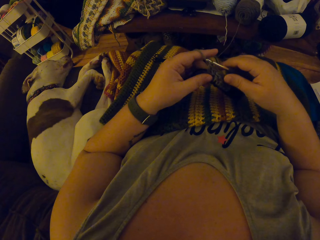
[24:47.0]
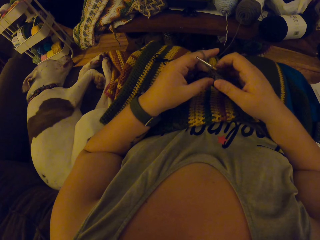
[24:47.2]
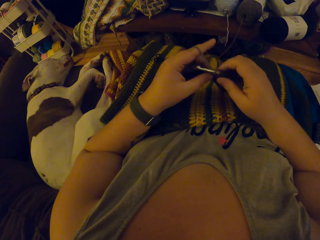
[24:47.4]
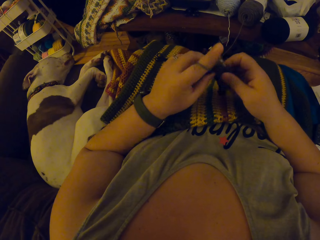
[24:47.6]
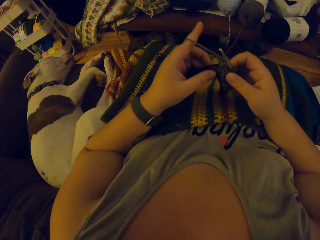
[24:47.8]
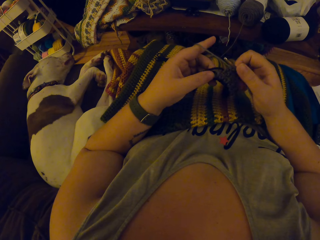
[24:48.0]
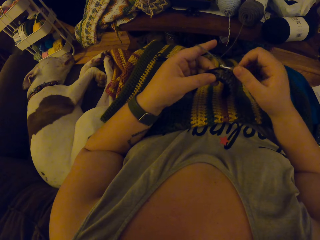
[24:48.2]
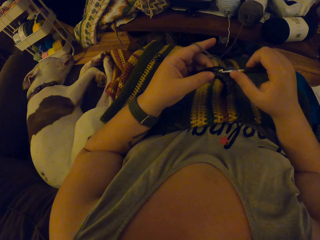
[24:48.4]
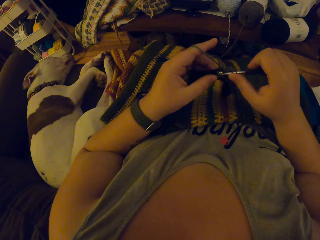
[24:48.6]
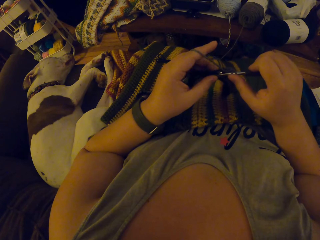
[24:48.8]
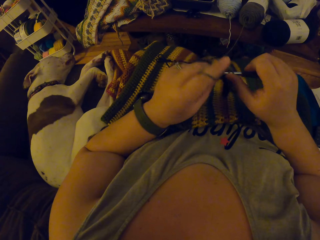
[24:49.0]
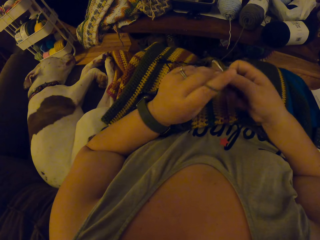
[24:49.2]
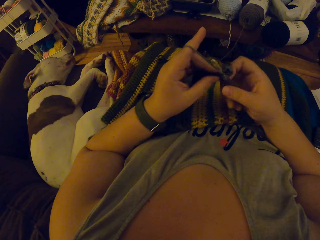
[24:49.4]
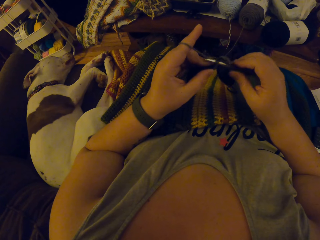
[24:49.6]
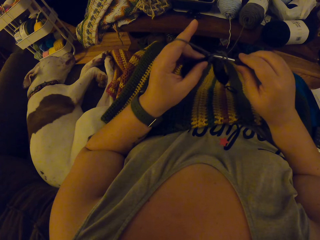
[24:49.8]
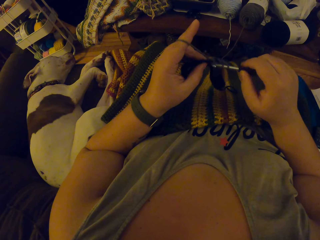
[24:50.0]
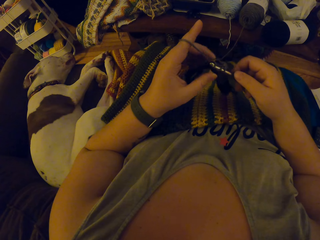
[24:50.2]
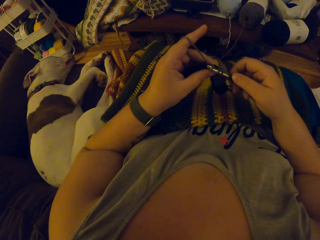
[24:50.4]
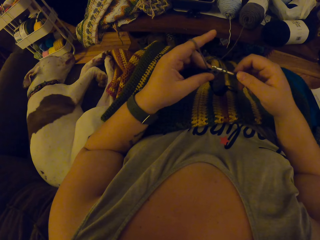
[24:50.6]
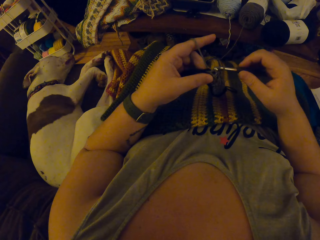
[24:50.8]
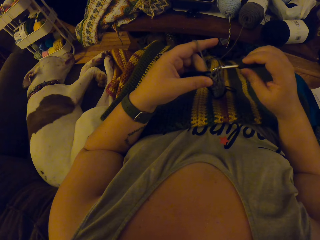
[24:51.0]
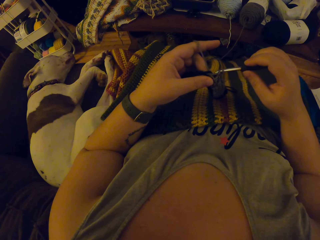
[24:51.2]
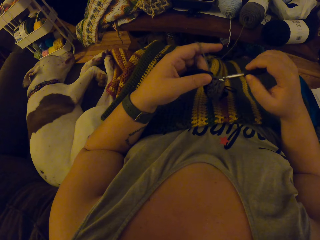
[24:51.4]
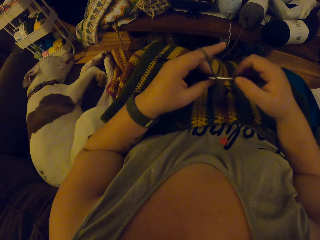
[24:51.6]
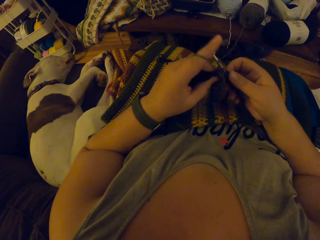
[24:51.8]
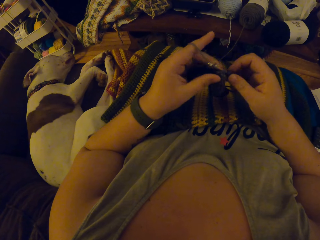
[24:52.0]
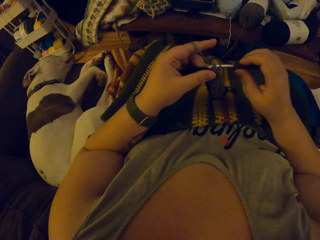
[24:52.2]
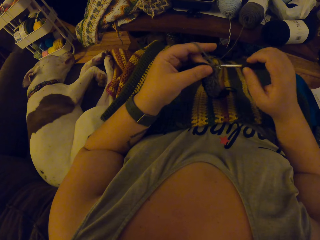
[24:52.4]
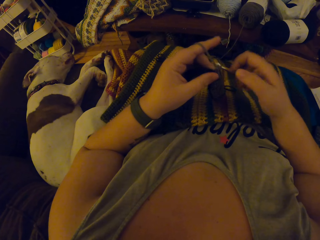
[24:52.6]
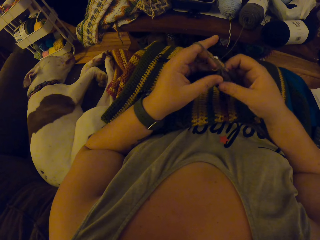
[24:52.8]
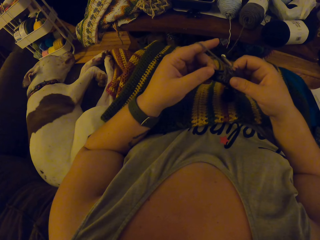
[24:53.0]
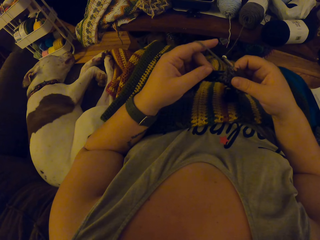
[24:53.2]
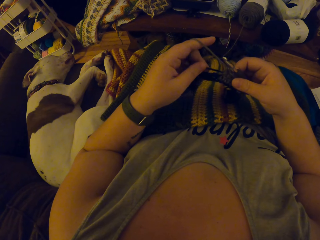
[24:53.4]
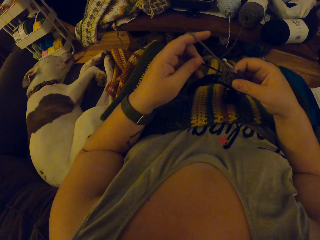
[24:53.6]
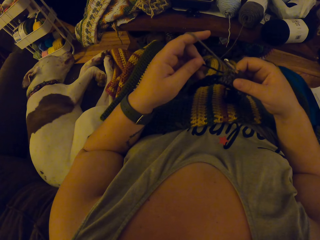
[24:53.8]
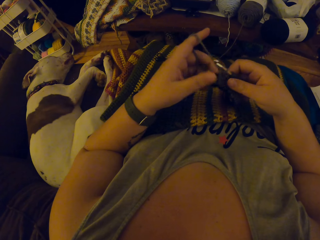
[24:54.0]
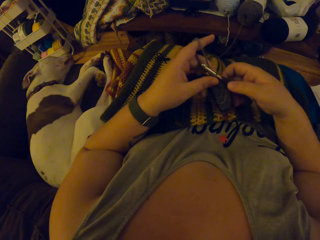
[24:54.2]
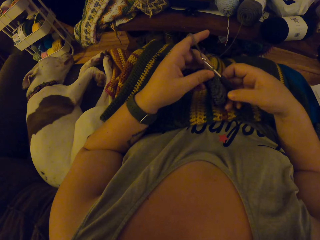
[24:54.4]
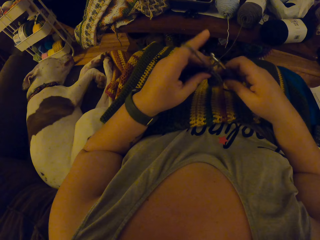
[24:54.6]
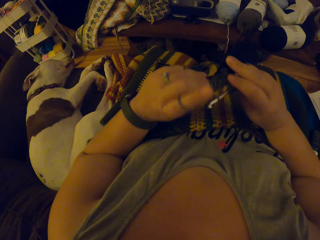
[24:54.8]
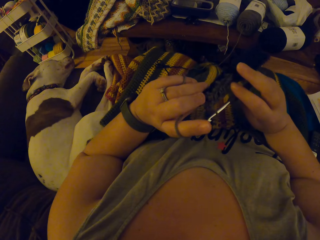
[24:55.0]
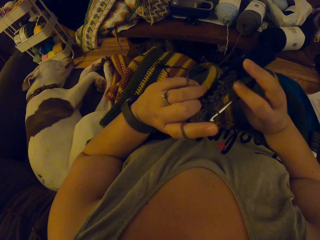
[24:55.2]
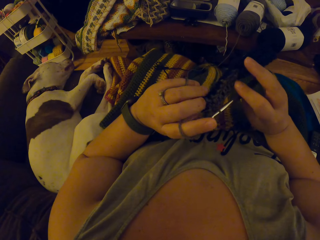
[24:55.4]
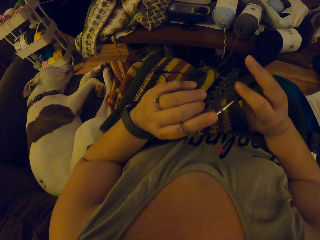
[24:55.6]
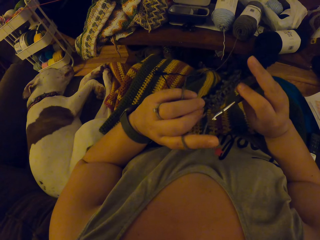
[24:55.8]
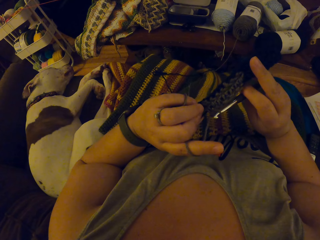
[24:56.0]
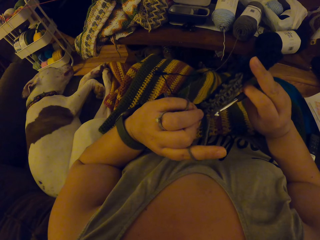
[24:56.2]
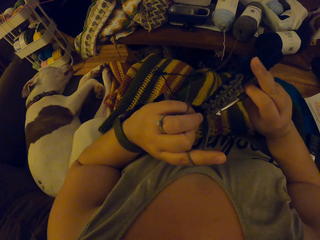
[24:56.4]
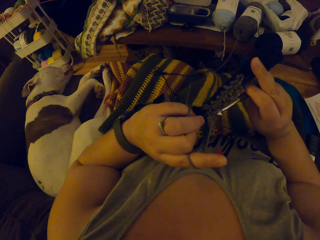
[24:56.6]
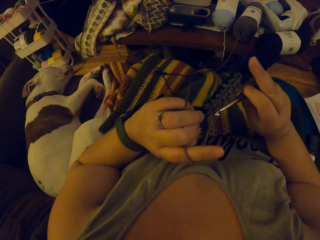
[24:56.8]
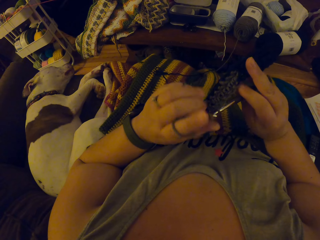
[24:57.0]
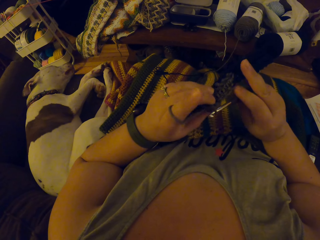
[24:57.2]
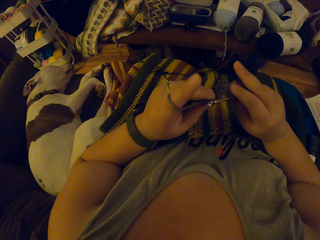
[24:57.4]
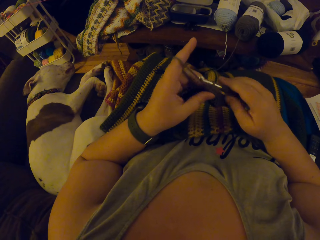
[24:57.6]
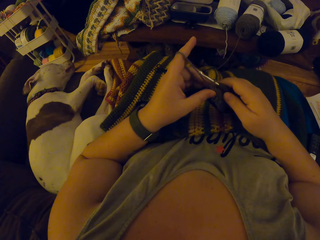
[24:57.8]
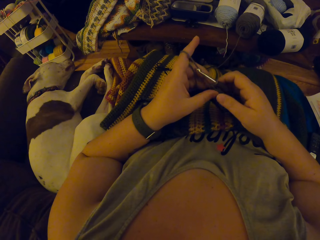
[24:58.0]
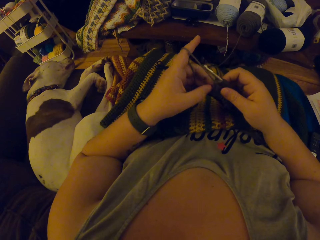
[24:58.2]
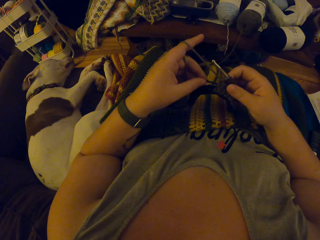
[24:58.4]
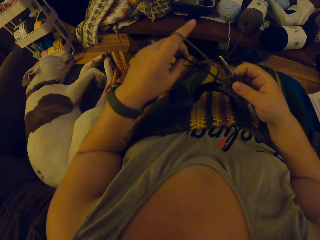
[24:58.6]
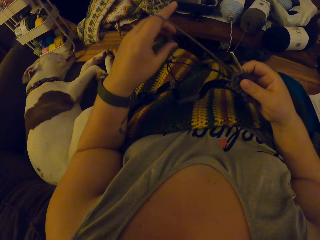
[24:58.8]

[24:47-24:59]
The camera wearer knits the yarn. They stop knitting the fabric. They adjust the yarn.

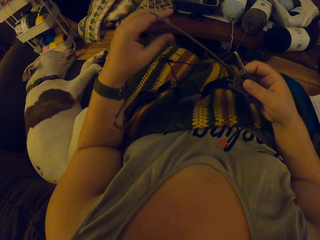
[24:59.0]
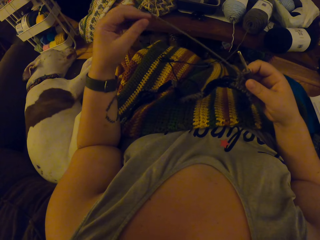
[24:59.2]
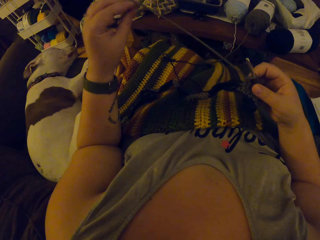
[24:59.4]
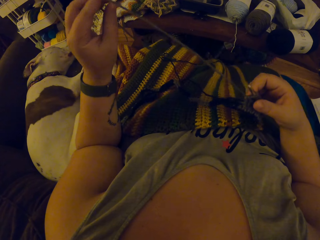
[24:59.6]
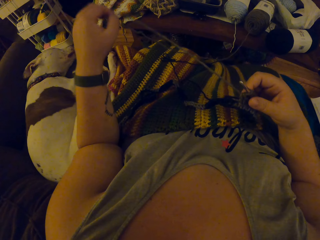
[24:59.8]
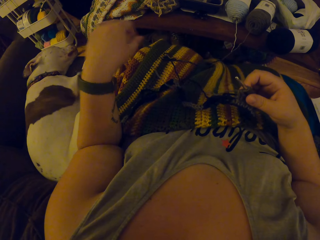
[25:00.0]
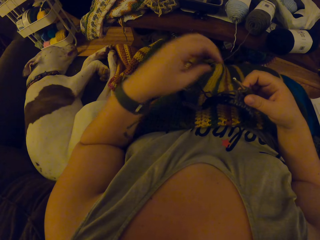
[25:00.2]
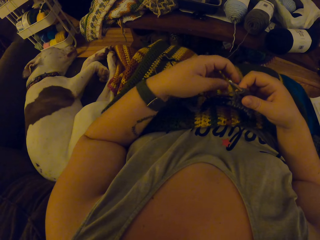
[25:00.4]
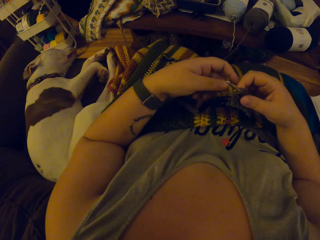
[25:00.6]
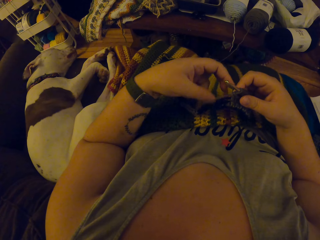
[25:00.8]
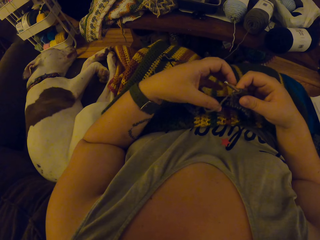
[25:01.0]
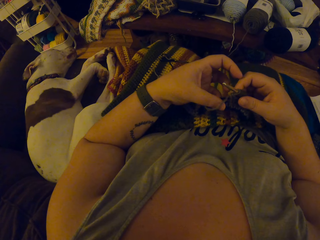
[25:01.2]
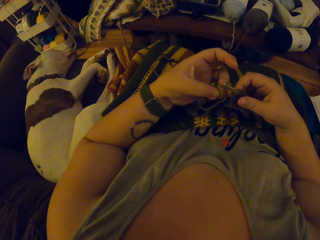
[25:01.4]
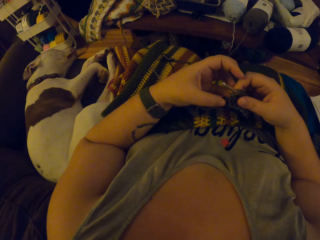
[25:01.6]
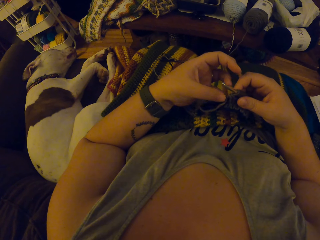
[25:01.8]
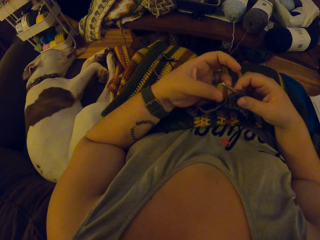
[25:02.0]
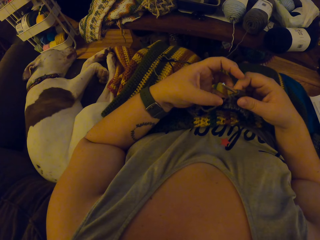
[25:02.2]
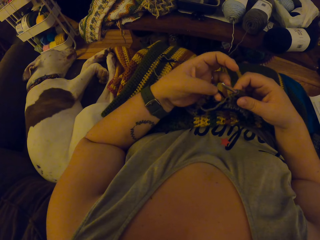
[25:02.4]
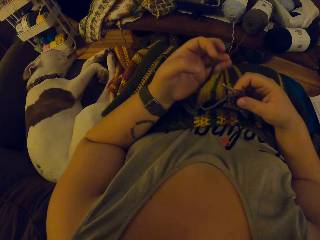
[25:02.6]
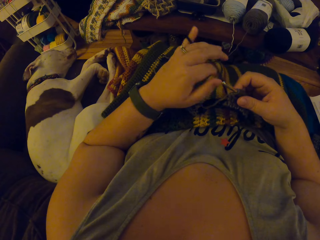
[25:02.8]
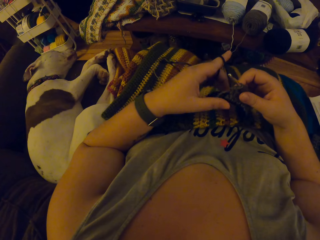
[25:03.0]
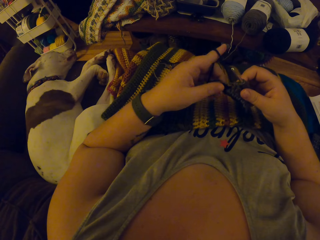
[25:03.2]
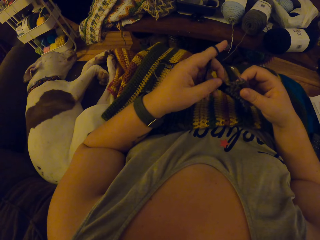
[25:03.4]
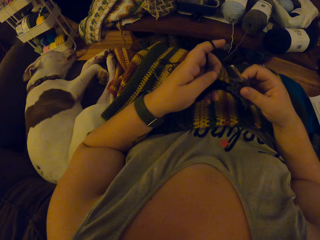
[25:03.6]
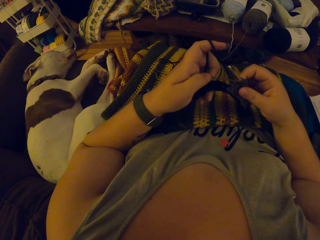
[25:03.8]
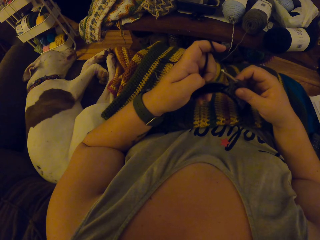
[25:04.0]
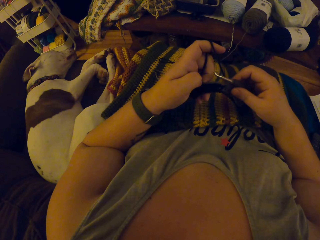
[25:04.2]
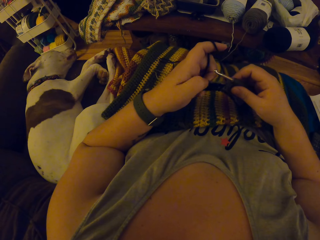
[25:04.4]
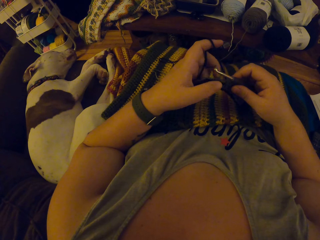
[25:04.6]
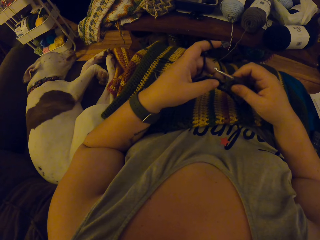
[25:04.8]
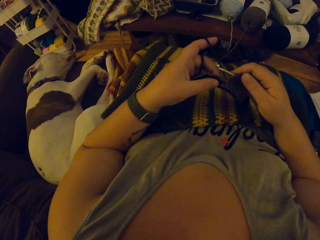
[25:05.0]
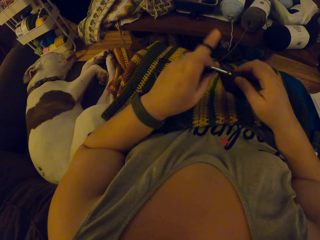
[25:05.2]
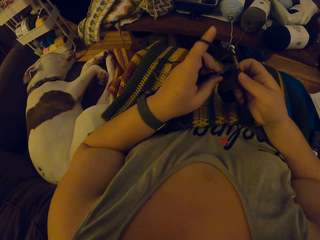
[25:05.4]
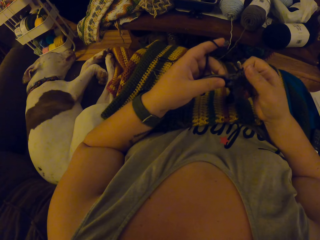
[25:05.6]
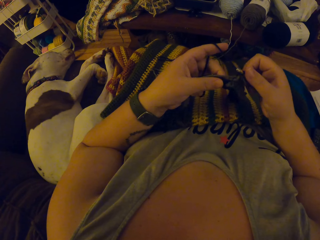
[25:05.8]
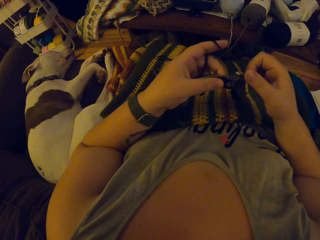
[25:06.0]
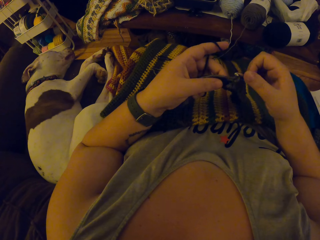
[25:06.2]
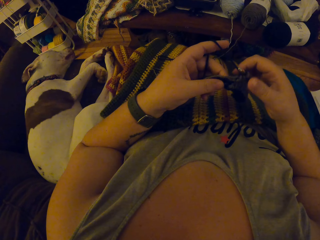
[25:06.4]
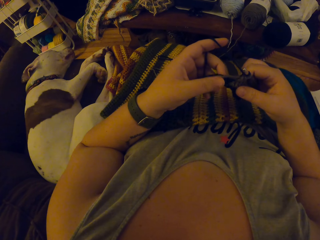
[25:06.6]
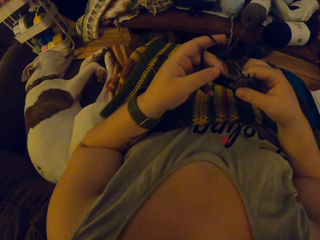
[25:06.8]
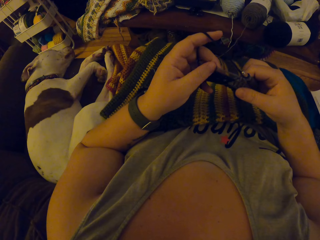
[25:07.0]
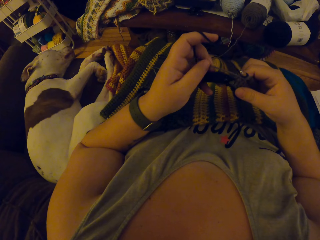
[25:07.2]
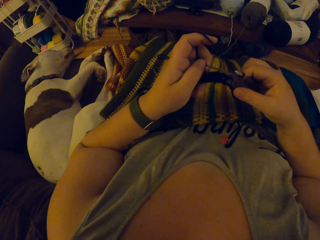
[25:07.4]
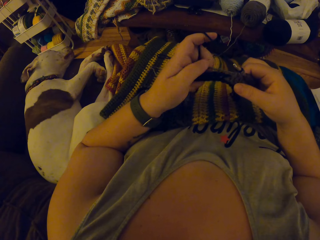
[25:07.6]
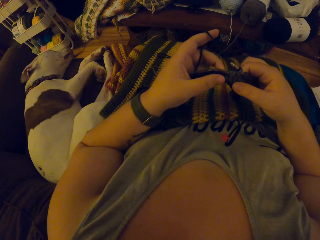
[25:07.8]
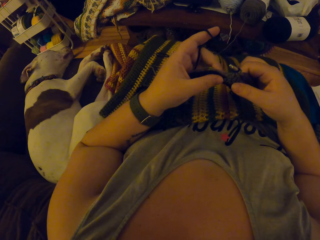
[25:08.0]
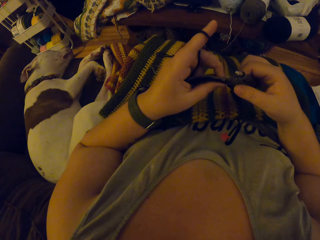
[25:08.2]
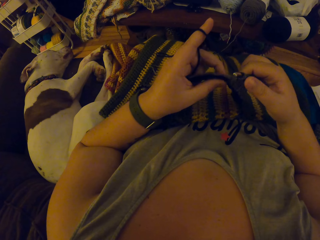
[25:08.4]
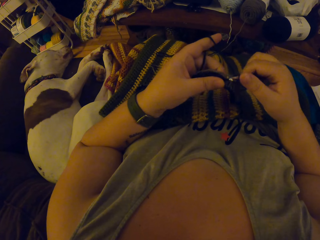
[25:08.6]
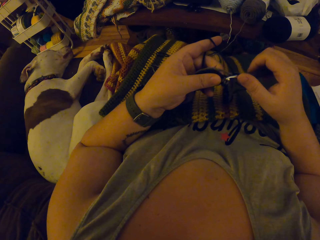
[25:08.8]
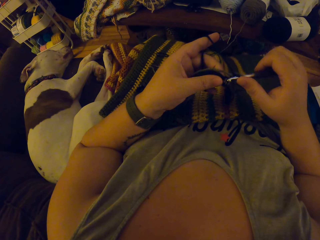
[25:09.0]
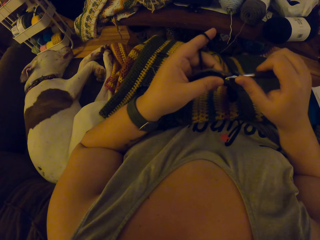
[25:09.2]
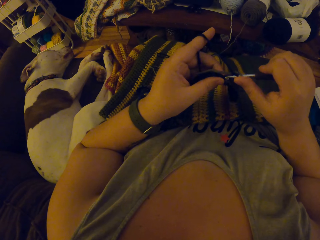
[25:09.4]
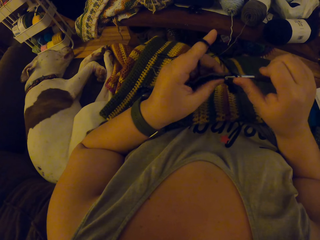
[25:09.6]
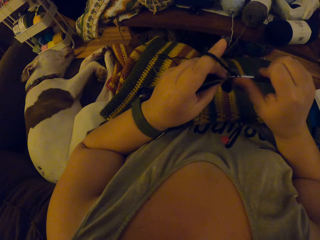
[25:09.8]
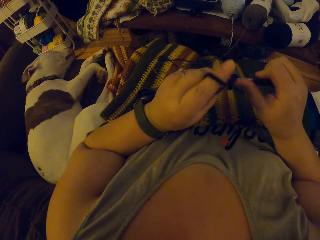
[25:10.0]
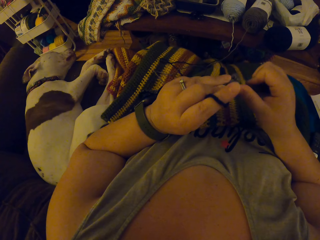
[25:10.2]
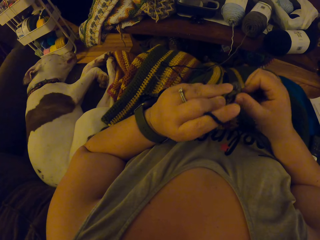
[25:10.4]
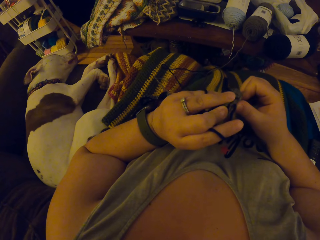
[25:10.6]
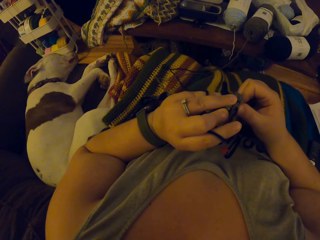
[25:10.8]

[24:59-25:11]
The camera wearer knits the fabric.
